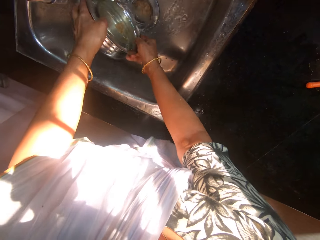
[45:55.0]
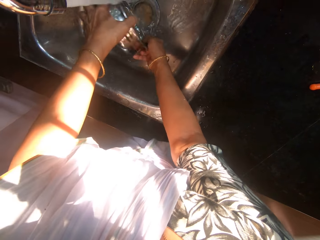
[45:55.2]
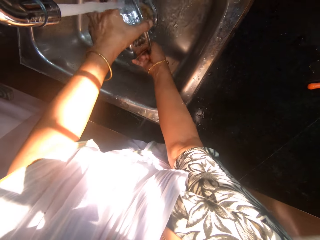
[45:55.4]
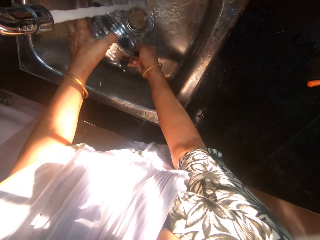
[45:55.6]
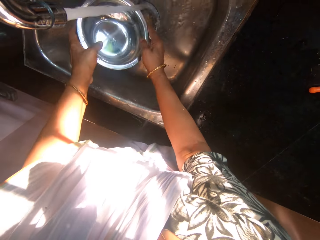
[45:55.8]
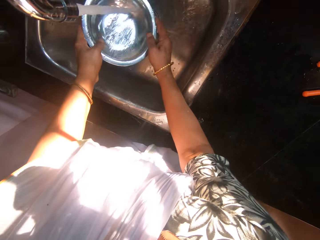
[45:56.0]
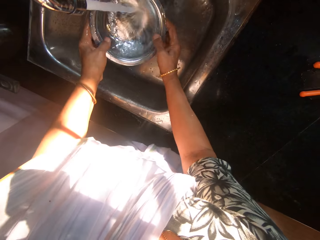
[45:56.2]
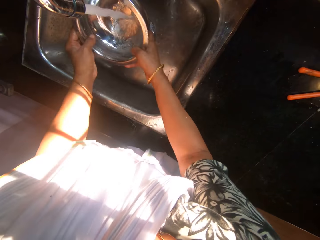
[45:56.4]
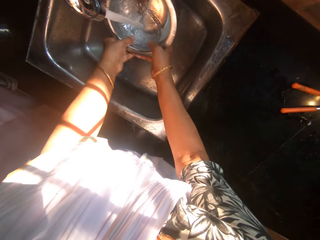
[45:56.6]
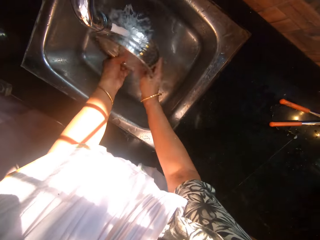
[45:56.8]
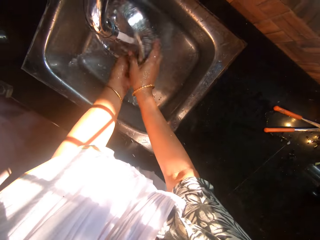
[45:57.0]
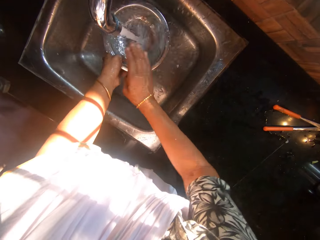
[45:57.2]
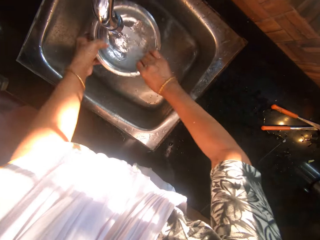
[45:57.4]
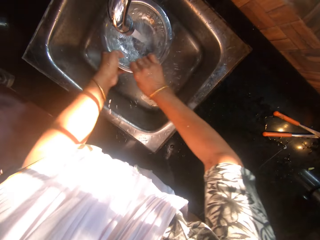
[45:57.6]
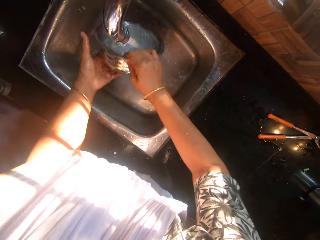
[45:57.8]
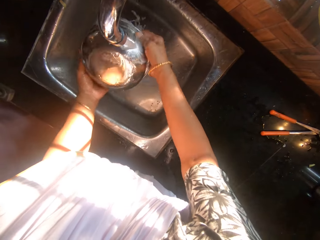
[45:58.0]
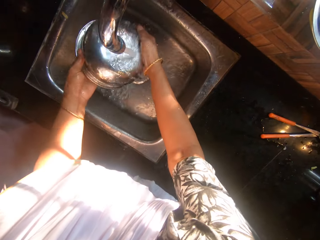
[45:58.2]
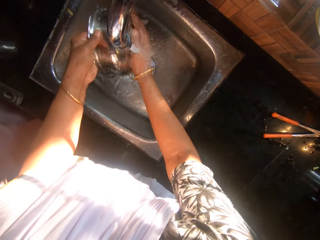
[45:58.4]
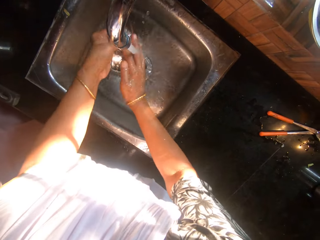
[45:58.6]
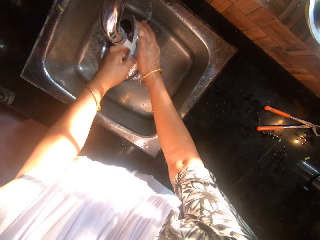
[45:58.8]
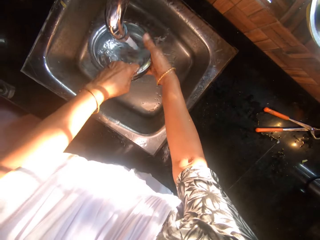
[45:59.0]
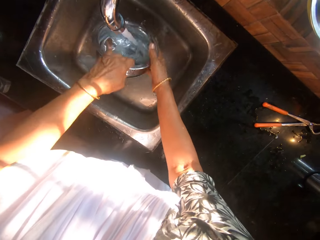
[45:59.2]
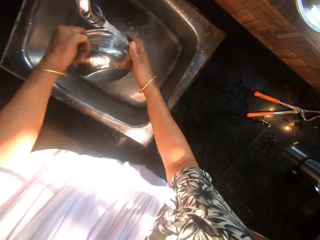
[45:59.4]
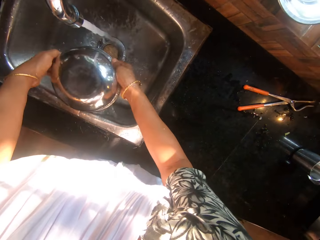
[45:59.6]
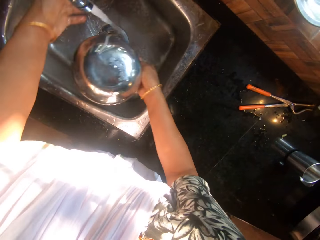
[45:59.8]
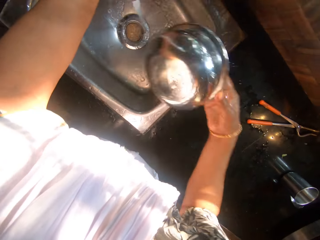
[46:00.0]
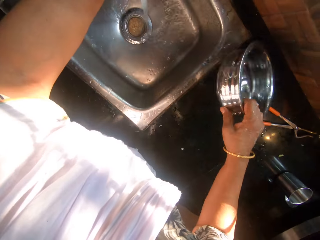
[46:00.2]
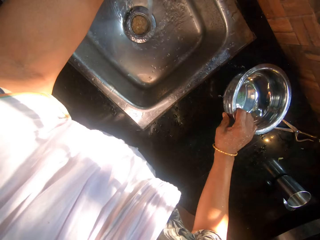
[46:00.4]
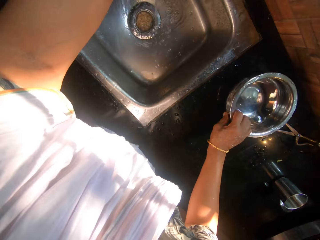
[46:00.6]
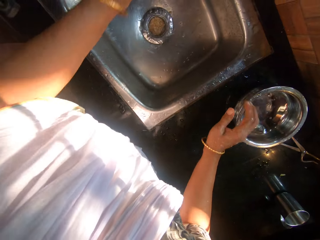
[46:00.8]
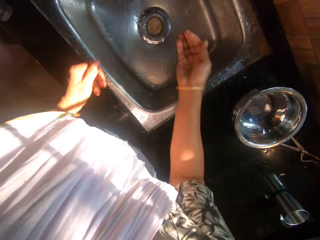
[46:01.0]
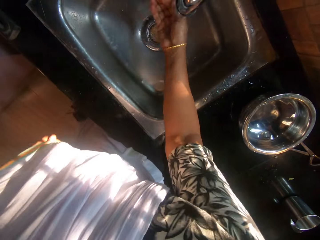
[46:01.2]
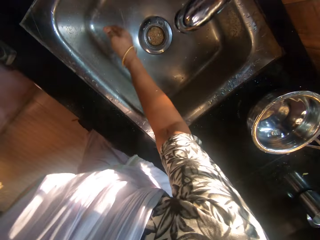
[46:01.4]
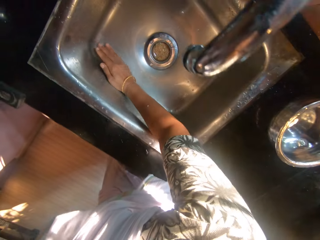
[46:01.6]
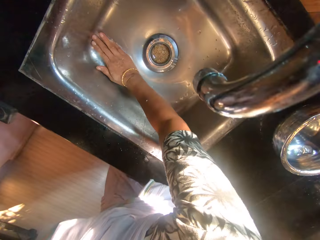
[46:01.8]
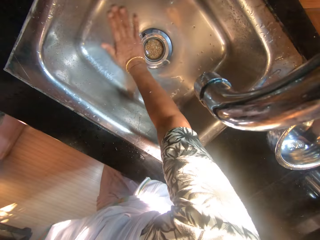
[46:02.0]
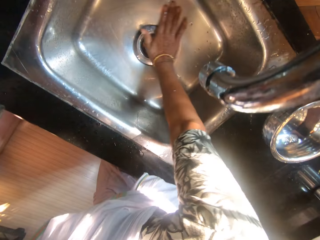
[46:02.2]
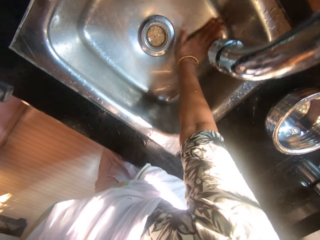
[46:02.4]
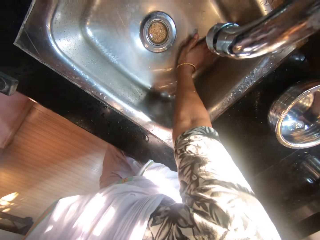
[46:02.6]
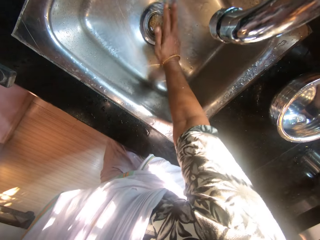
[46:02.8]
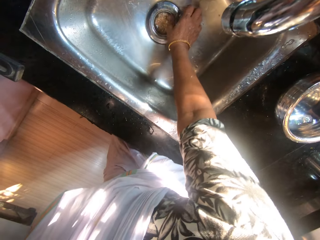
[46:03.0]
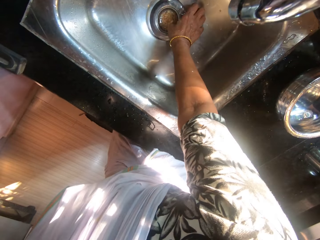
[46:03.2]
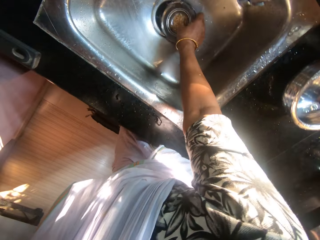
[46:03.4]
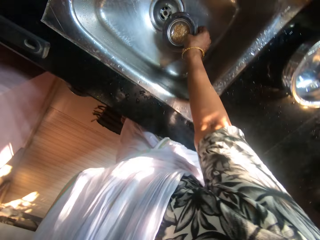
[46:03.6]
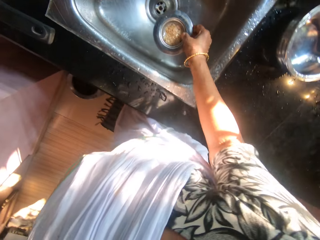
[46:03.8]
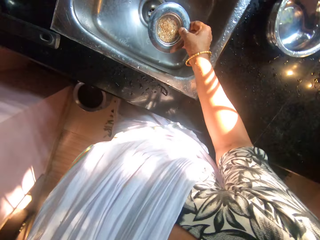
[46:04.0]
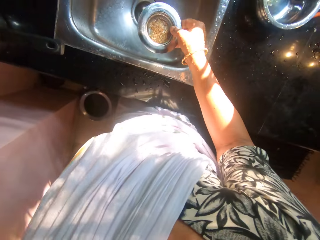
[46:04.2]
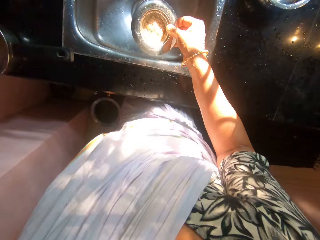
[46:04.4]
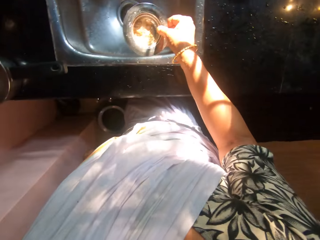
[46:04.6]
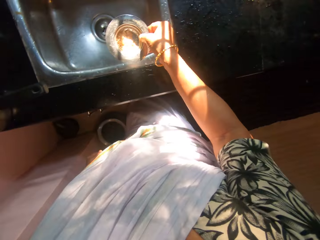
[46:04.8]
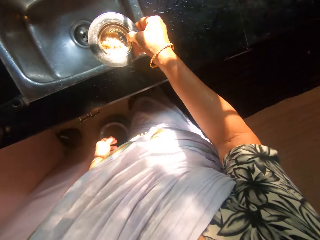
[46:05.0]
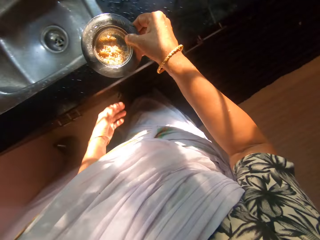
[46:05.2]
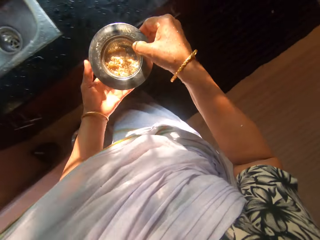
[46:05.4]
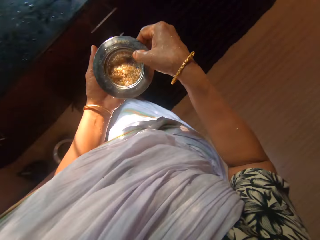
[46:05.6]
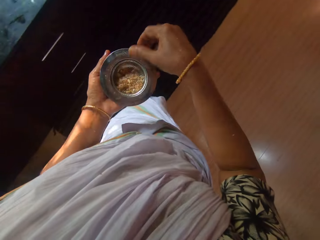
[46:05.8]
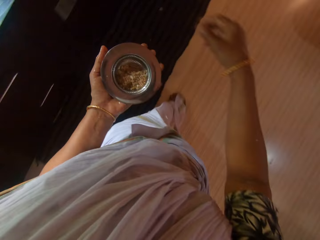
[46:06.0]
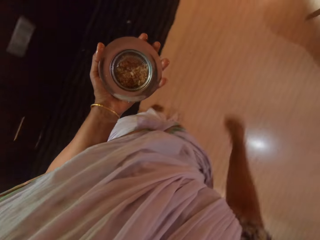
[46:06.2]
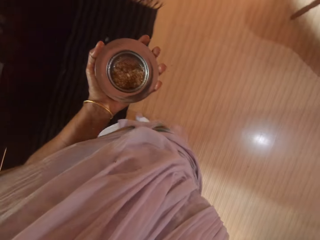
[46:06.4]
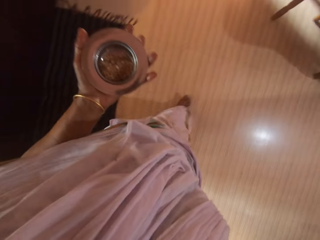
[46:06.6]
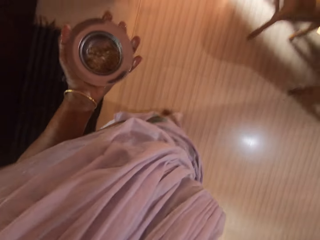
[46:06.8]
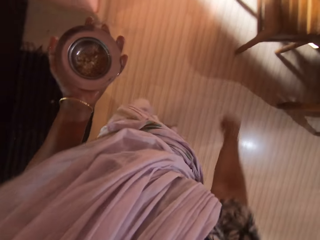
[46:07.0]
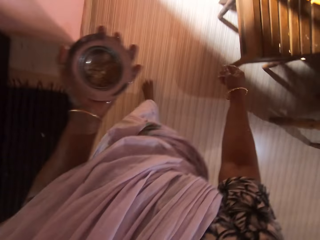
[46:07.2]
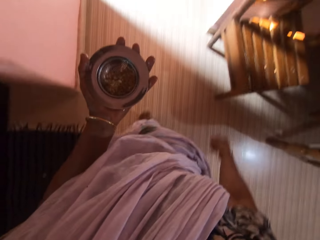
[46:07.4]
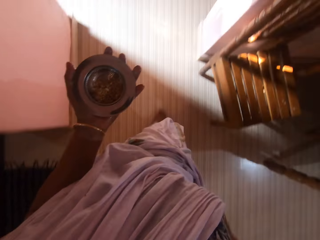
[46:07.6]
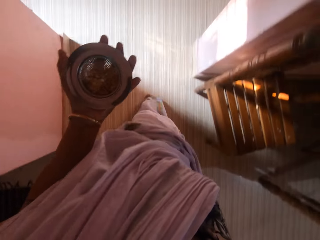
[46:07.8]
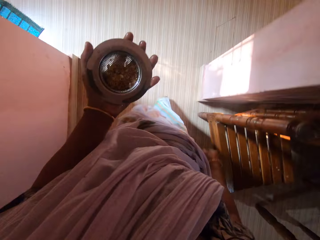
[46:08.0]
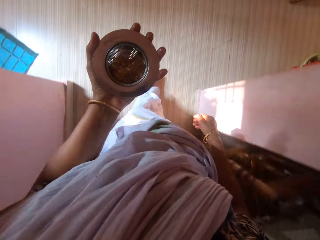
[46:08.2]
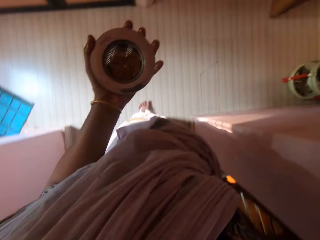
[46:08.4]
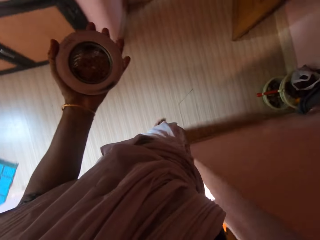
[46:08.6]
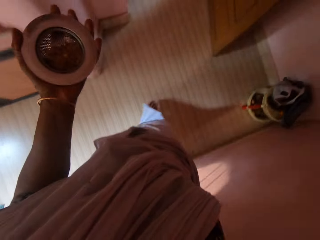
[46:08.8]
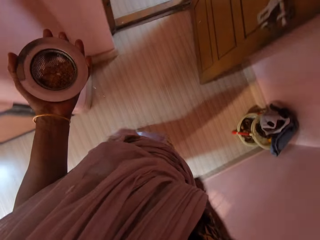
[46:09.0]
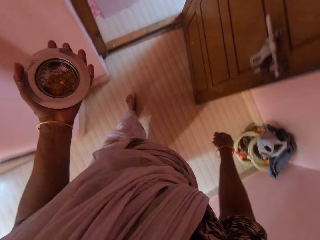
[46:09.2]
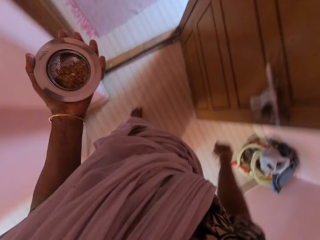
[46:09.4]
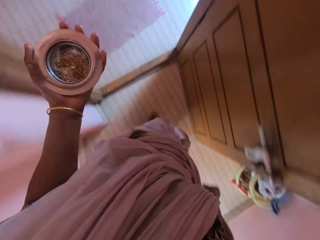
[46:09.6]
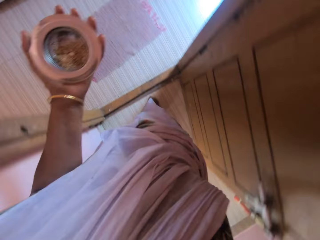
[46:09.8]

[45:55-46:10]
The camera wearer rinses the bowl with her hands and water from the tap. She turns off the tap with her left hand. She drops the bowl on the slab with her right hand. She rubs the sink with her right hand. She cleans the sink. She picks up the sink stopper or strainer with her right hand. She carries the sink strainer. She shakes the sink stopper with her right hand. She passes the sink stopper from her right hand to her left hand.

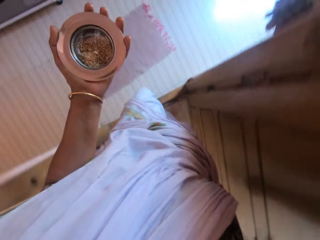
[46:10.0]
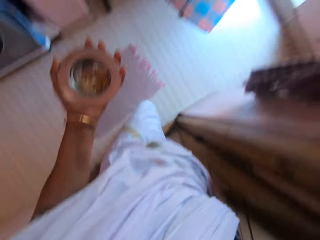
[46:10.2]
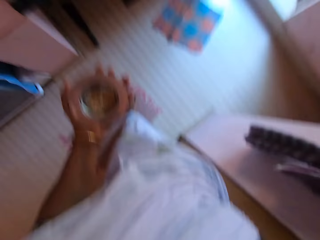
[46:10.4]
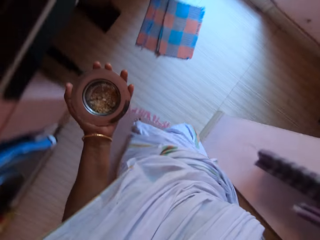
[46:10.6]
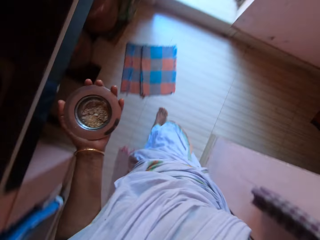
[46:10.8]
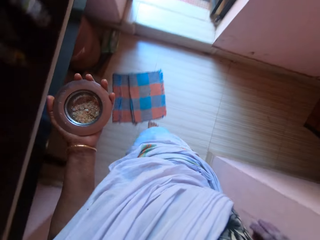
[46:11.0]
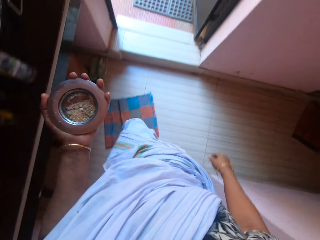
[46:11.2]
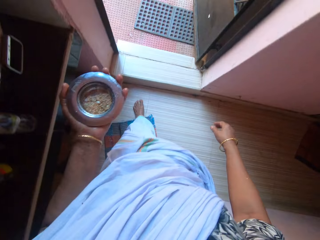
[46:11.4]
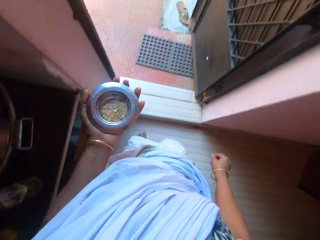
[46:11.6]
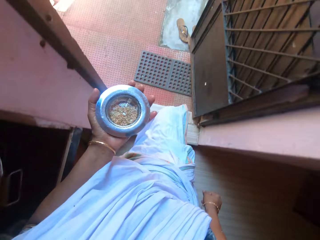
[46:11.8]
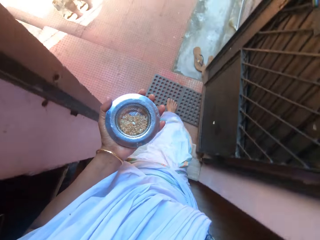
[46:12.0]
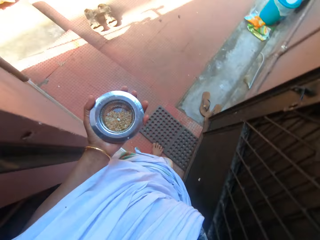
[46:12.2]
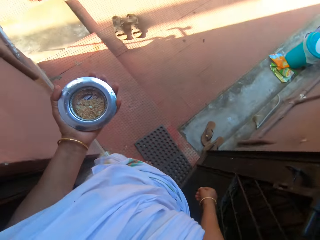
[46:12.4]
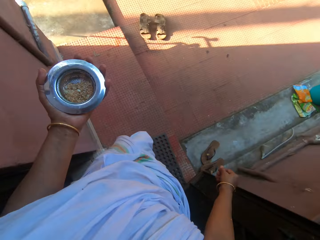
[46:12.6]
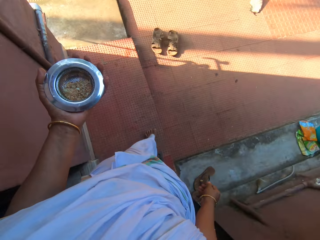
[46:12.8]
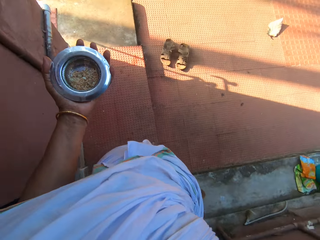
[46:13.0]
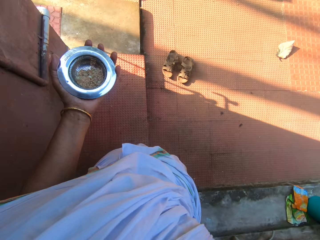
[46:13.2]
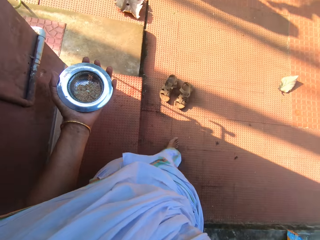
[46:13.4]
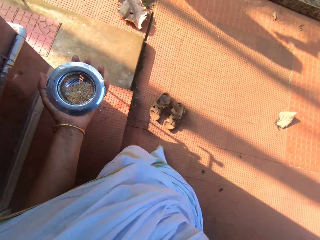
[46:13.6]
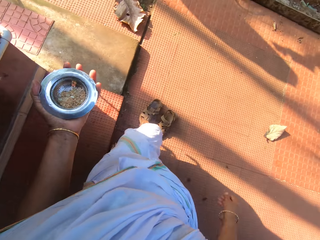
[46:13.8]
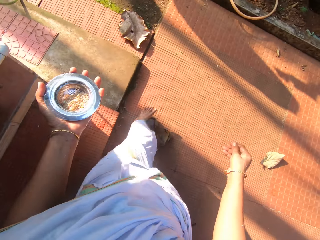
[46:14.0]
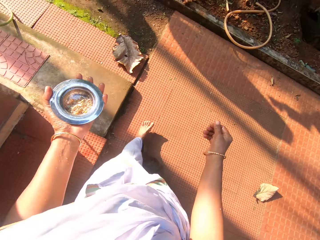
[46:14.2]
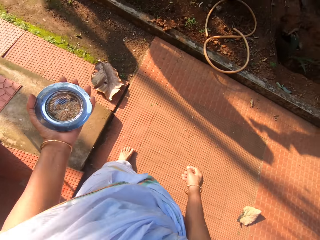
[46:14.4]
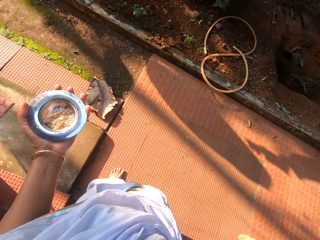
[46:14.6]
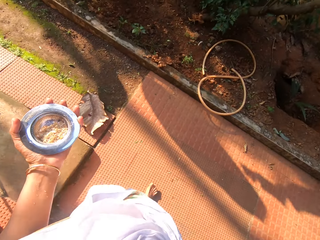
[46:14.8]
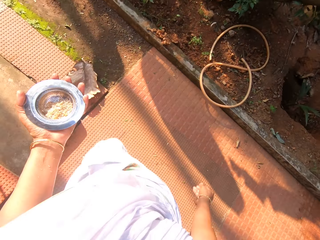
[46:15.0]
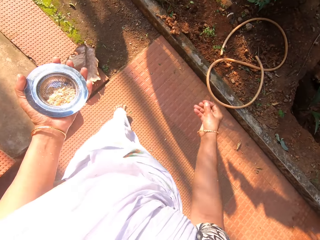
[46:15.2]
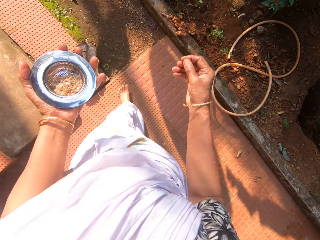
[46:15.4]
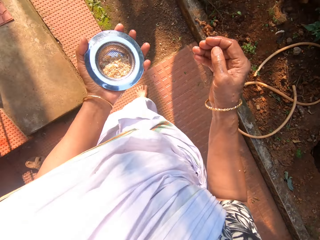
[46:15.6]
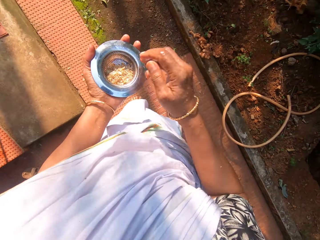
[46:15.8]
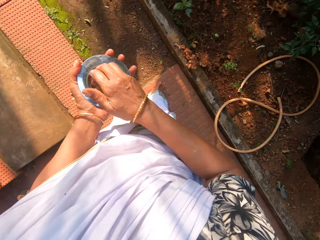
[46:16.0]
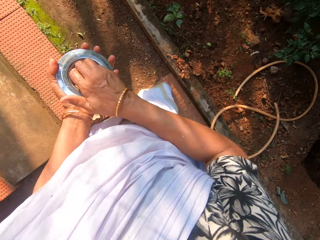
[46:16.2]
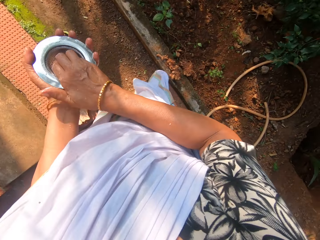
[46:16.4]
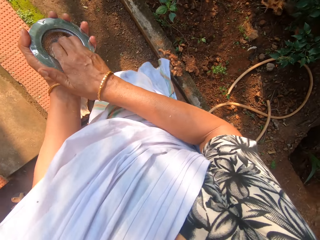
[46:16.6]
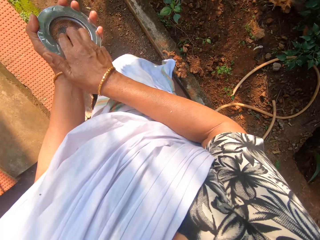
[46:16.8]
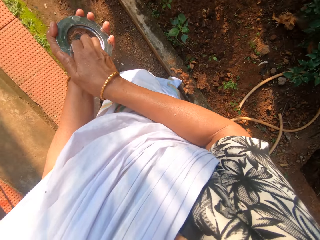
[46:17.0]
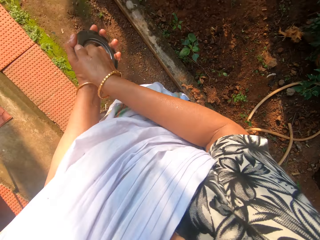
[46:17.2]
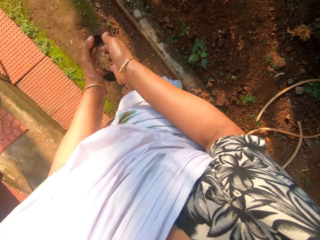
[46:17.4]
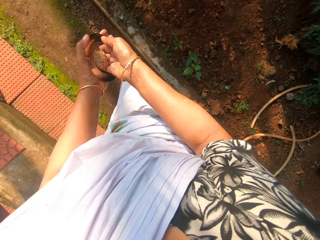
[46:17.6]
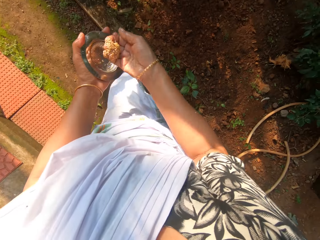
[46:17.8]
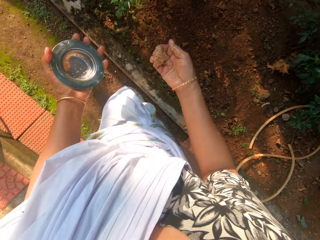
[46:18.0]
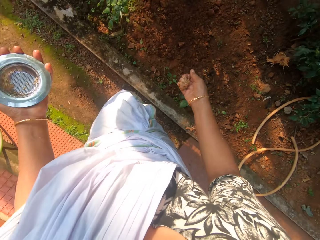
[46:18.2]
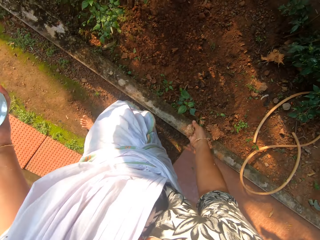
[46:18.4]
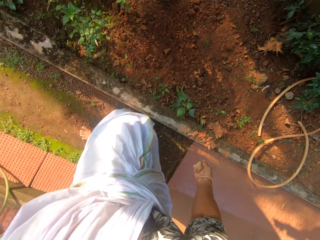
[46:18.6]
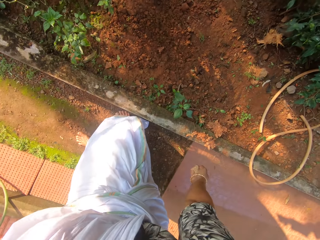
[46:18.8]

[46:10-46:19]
The camera wearer walks outside the house. She scoops dirt from the sink stopper in her left hand with her right hand. She pours the dirt on the ground with her right hand.
